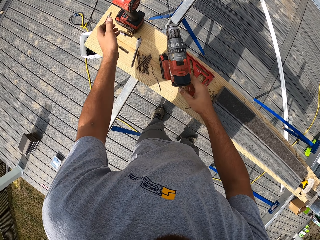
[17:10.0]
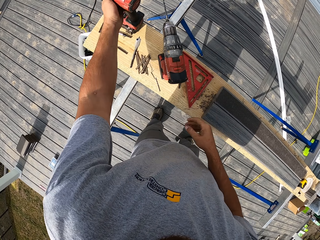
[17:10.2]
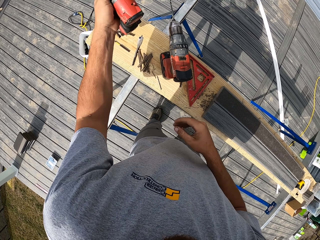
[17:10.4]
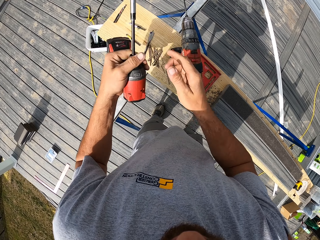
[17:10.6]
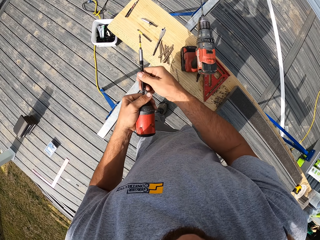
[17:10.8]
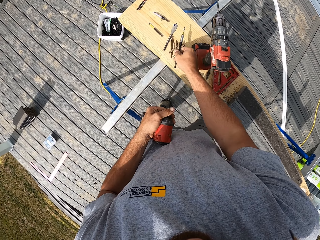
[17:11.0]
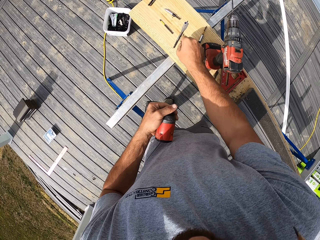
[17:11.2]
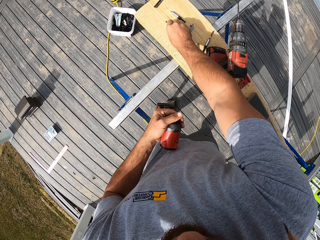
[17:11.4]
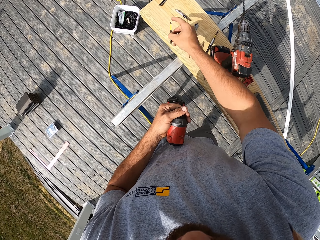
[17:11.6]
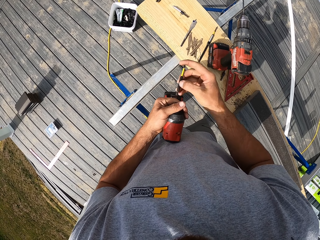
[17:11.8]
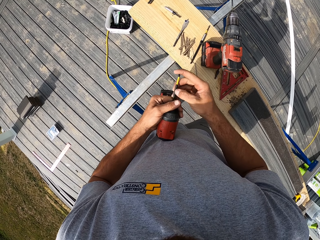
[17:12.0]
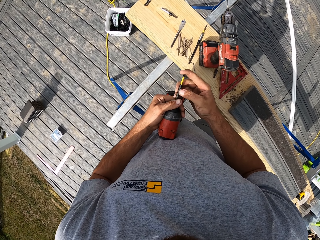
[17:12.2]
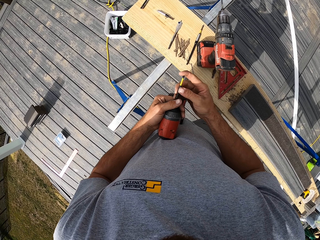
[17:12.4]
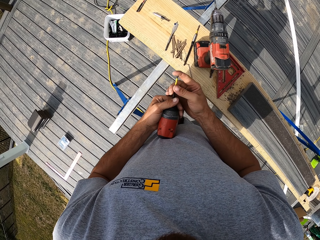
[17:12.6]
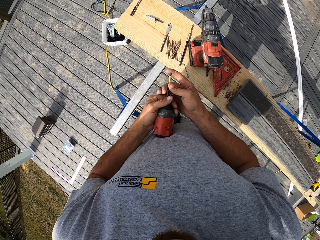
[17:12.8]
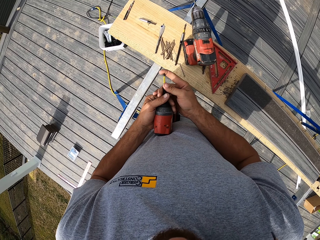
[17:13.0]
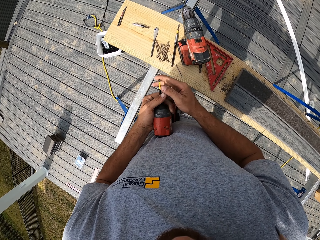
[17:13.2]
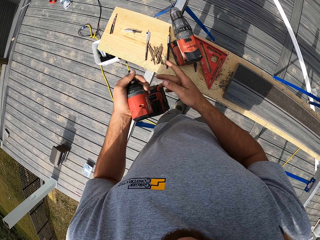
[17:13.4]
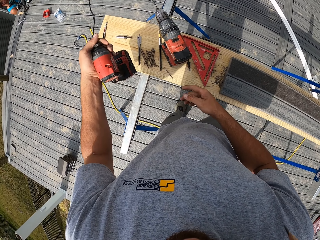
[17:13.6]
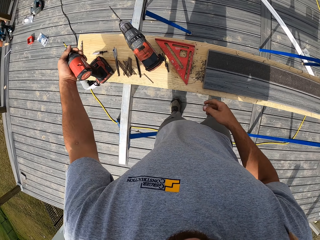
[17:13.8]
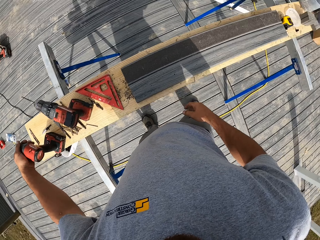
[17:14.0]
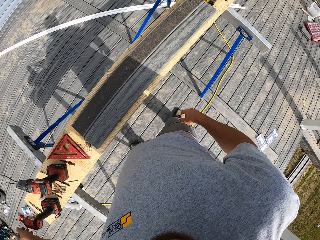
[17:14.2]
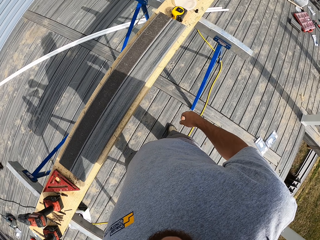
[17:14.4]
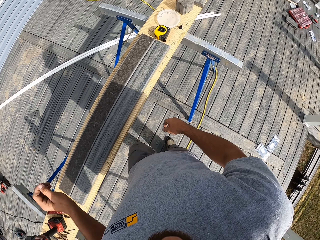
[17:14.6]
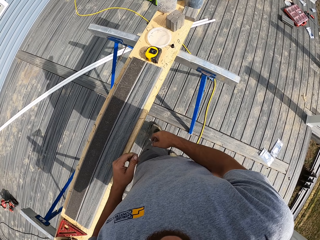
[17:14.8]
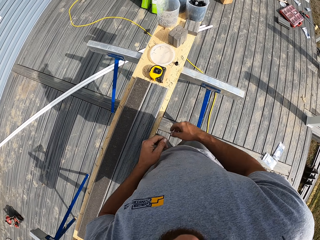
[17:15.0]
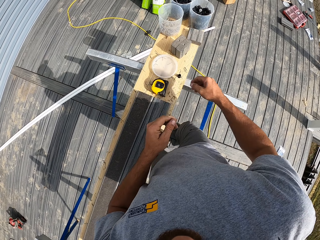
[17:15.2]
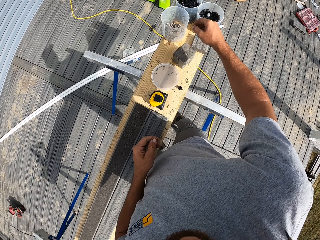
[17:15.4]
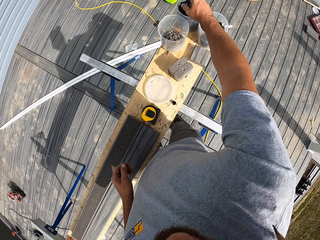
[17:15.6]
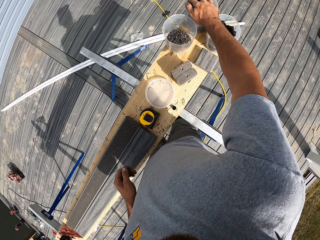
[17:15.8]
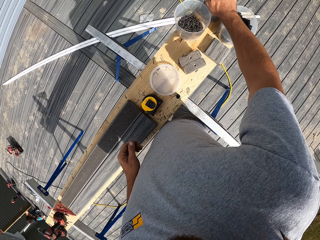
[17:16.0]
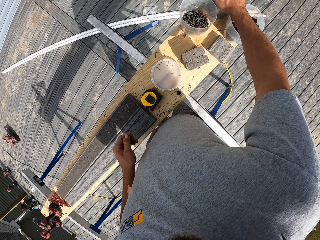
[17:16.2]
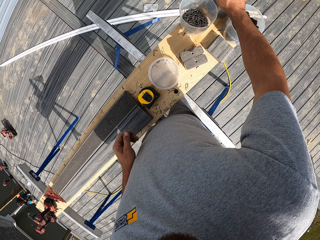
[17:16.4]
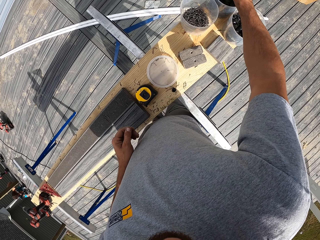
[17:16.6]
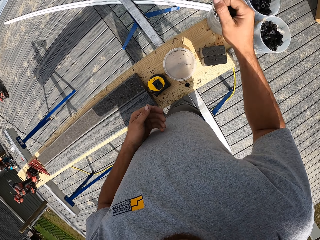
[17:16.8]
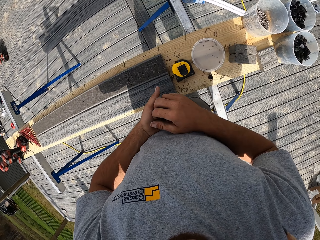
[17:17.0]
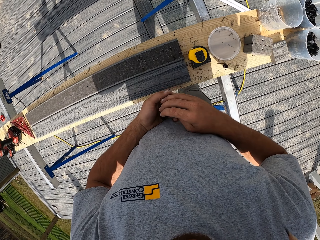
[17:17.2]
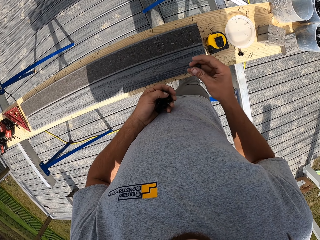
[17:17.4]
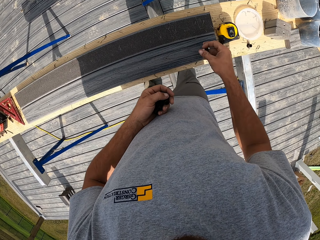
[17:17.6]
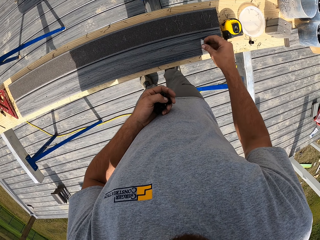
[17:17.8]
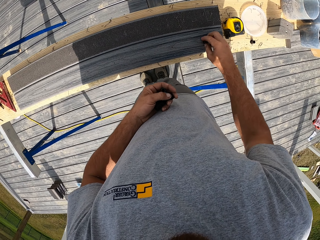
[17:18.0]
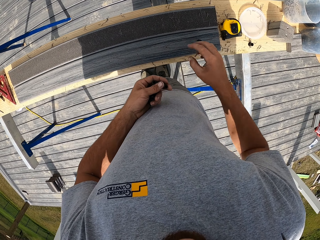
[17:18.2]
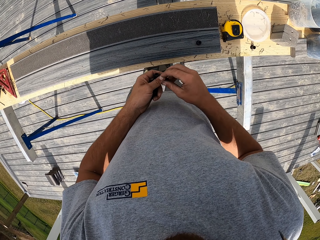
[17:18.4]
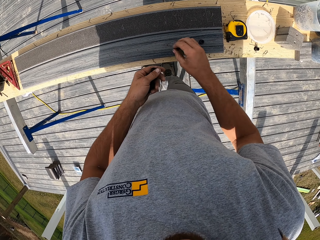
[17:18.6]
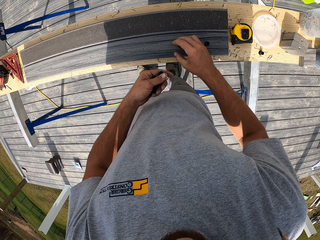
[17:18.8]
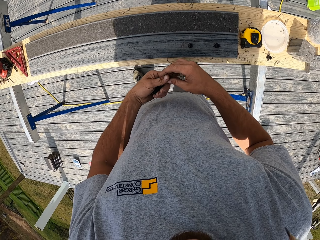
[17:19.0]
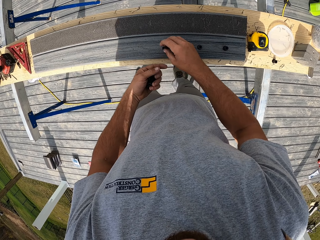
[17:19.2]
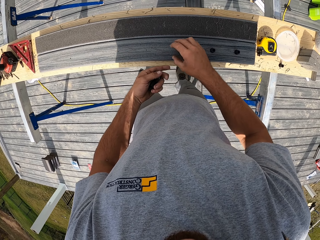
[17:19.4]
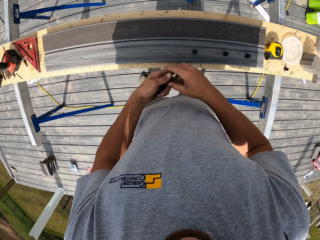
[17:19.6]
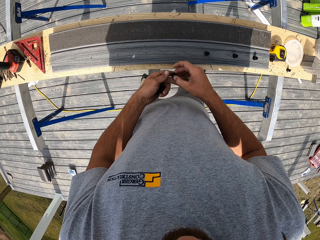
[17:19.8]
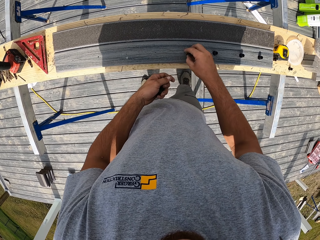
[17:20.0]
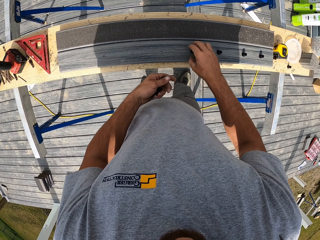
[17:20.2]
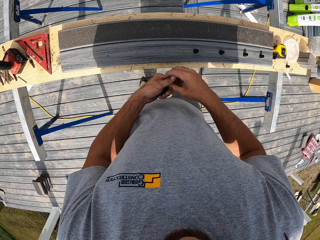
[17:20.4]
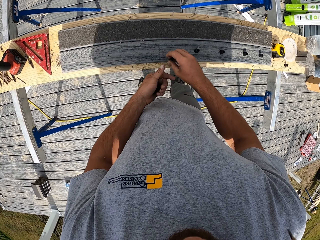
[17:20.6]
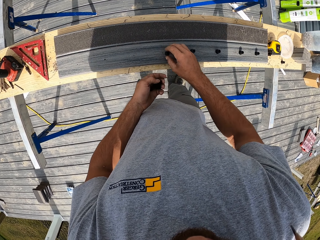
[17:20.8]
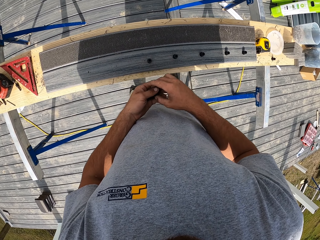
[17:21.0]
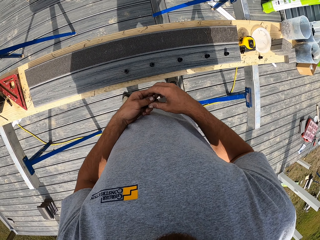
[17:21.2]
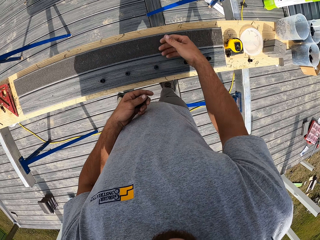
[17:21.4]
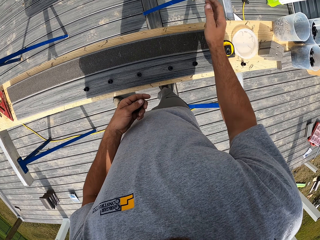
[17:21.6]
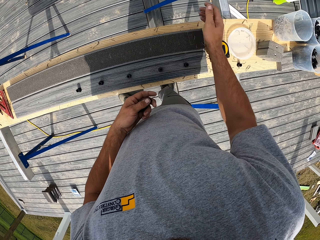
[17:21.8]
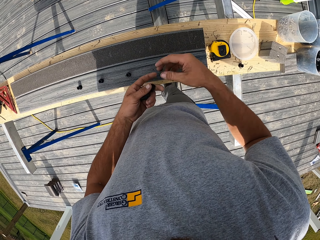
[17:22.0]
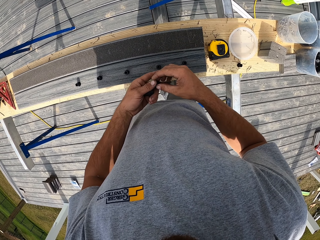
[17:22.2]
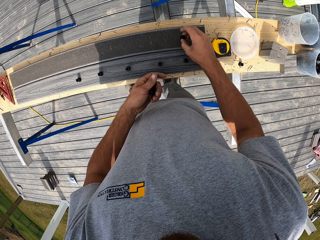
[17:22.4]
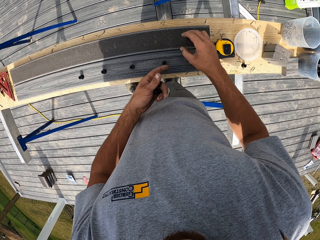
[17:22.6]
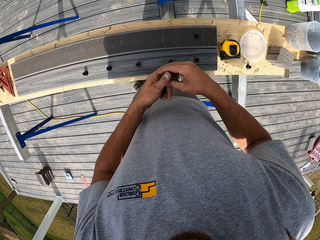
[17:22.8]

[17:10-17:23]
The camera wearer puts the drill on the bench. They pick up the drill from the bench. They remove something from the drill. They pick up a screw from the bench. They put the screw on the drill. They put the drill on the bench. They walk on the floor. They pick up something from the container. They put it on the holes on the wood.

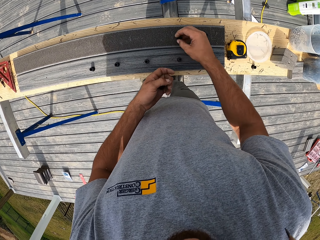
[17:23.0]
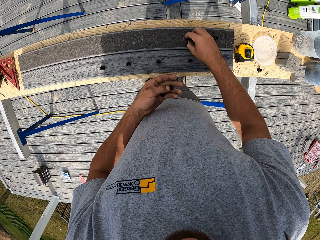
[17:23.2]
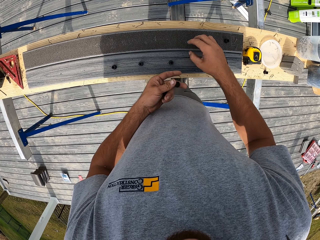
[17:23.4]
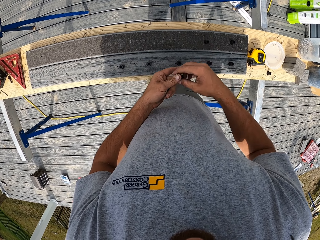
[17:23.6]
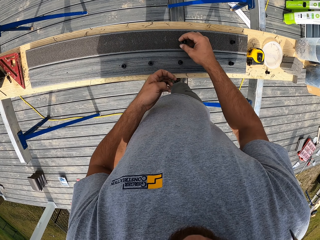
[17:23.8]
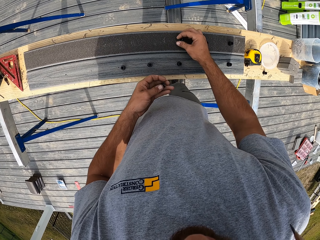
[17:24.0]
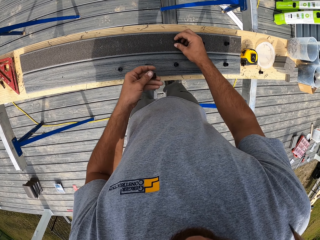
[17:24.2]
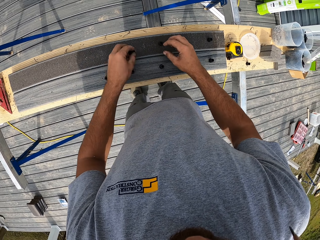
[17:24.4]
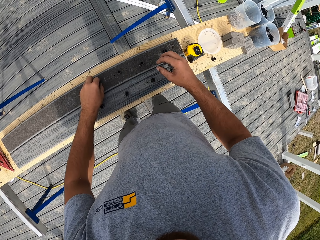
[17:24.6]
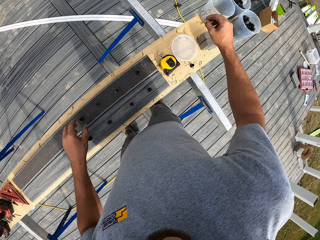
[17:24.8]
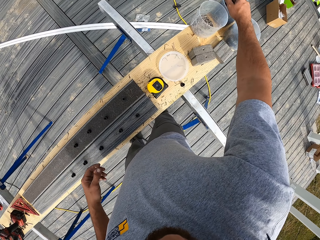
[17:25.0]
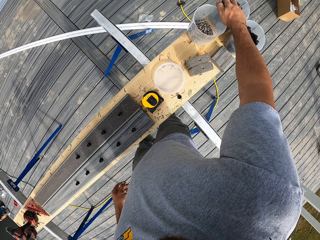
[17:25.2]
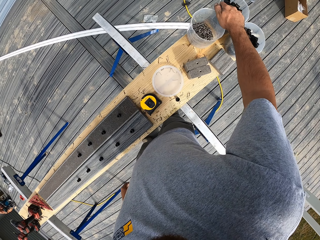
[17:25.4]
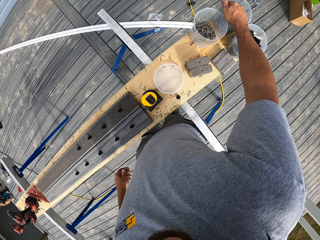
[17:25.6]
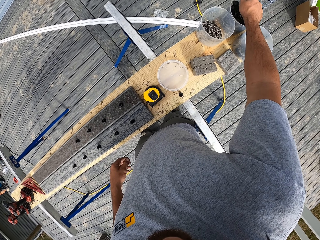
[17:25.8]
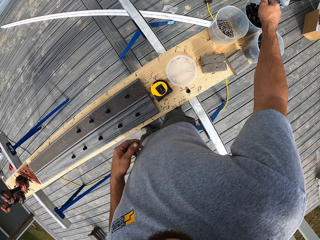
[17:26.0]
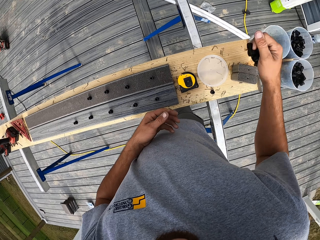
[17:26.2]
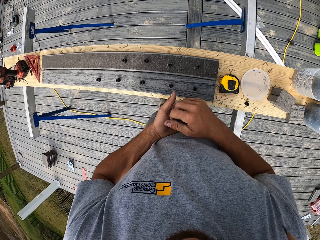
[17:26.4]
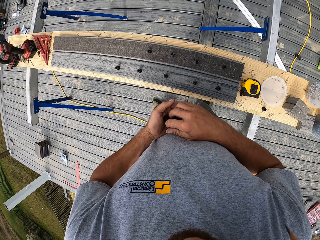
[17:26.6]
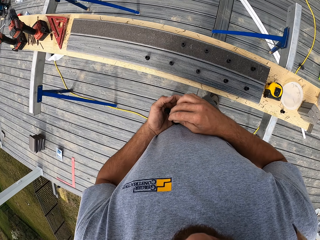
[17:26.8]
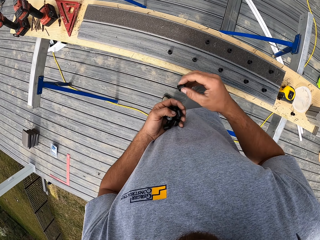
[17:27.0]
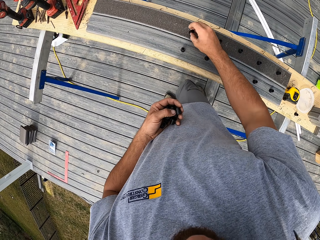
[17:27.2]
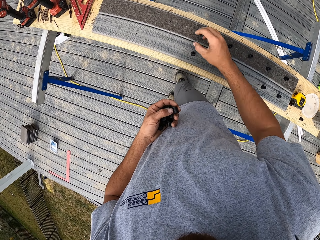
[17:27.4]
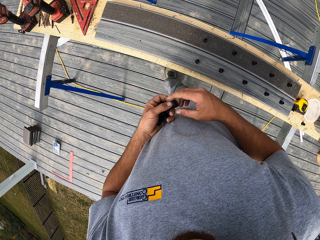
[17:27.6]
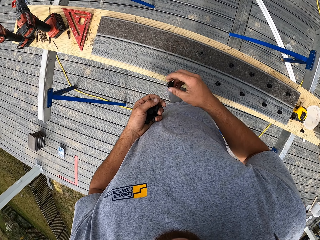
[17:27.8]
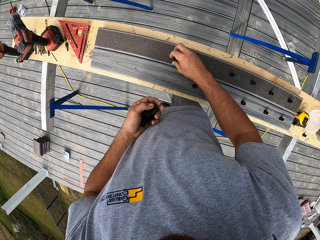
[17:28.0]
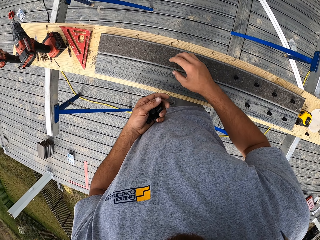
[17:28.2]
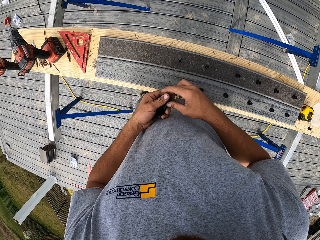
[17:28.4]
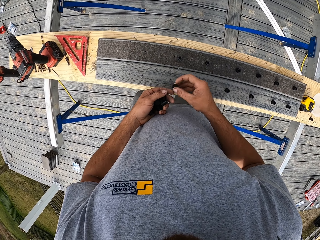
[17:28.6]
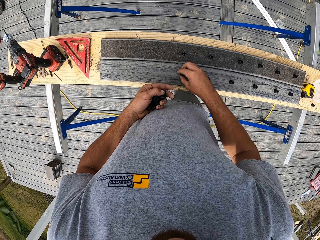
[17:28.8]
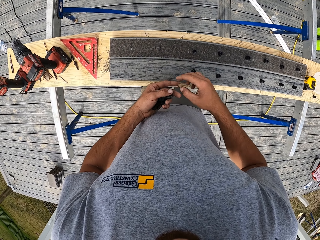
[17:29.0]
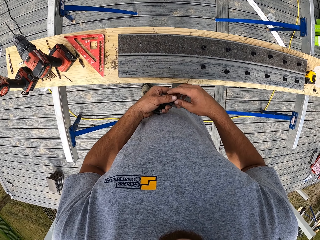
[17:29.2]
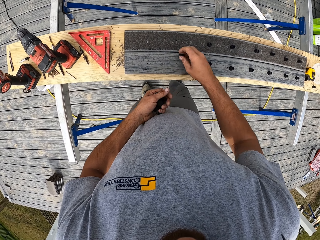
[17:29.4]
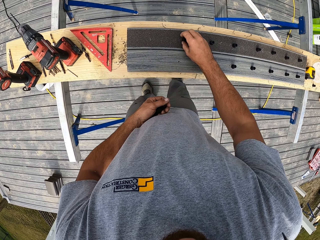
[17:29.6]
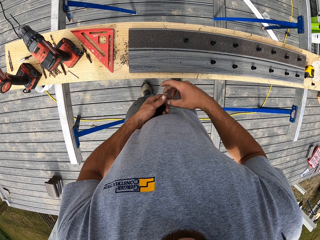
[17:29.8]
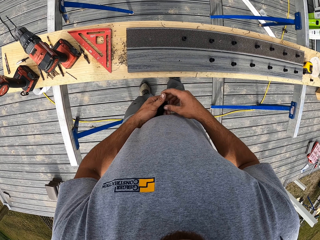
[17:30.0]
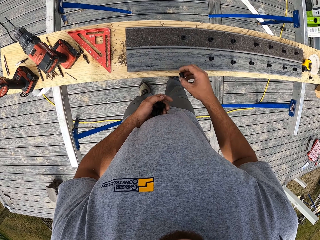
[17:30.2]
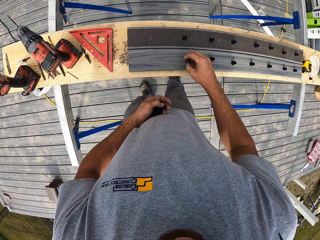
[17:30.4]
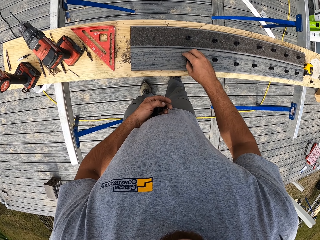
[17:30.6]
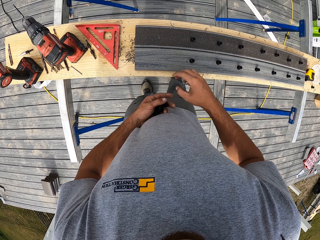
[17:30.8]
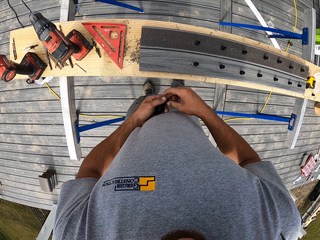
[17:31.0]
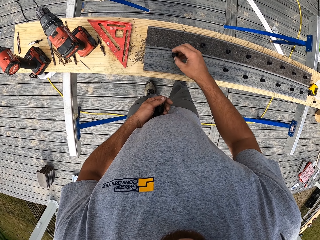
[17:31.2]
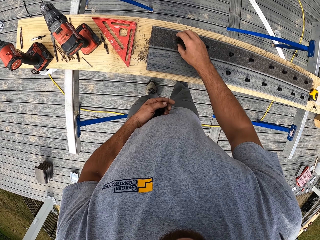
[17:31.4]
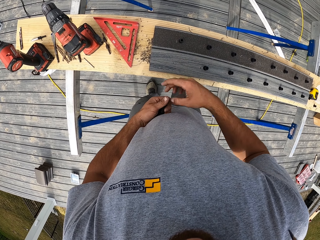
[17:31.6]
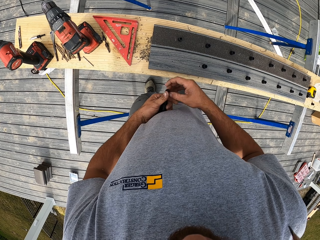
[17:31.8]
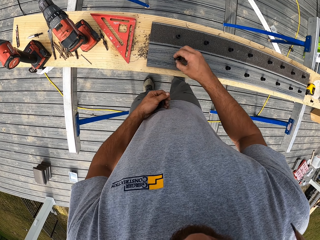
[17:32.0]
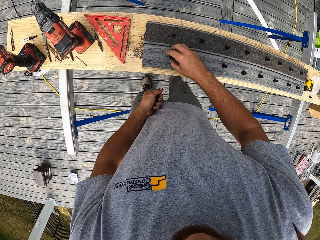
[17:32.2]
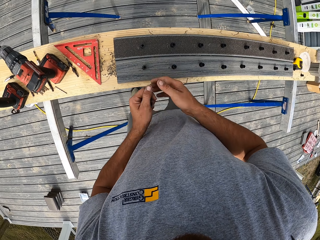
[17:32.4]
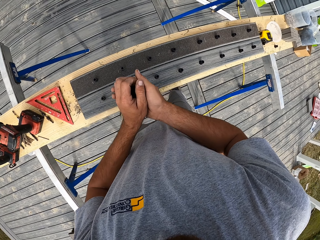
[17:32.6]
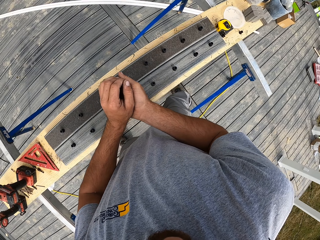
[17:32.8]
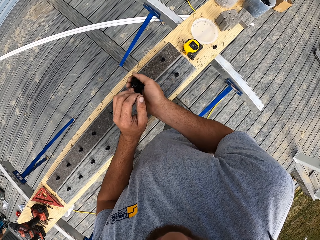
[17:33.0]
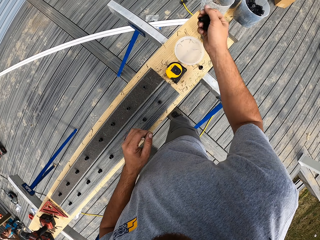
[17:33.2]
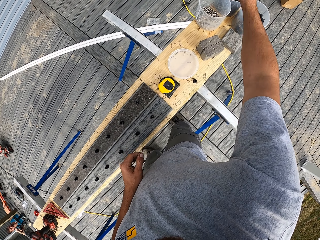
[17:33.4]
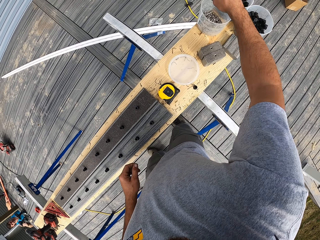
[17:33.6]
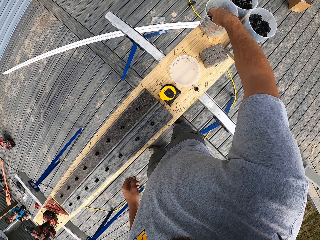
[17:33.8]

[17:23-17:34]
The camera wearer picks up something from the container. They put it on the wood.
